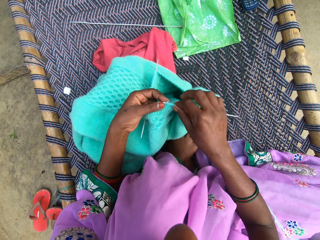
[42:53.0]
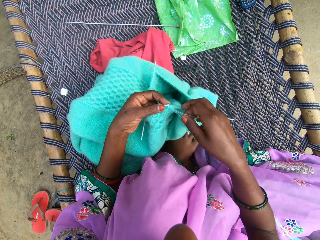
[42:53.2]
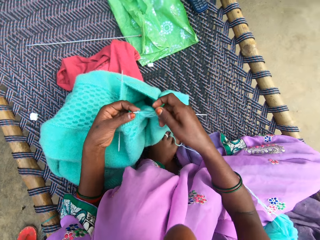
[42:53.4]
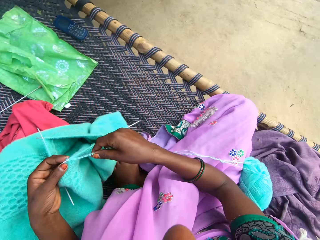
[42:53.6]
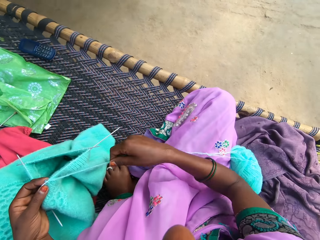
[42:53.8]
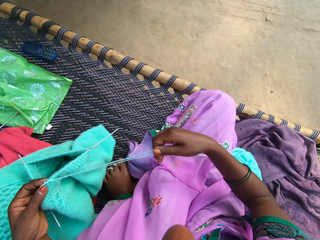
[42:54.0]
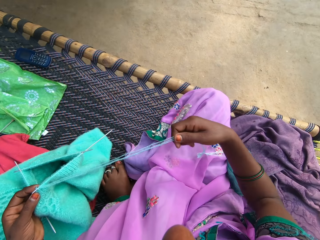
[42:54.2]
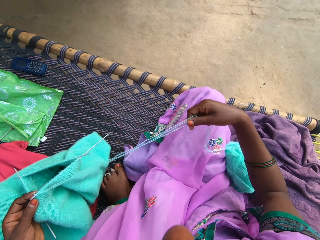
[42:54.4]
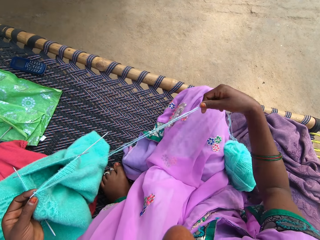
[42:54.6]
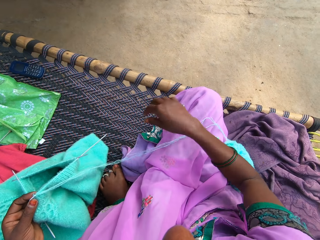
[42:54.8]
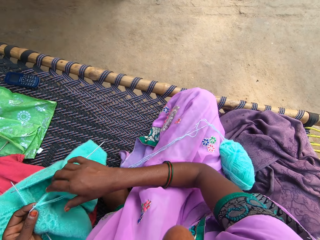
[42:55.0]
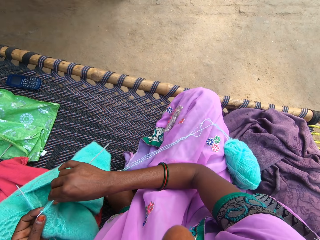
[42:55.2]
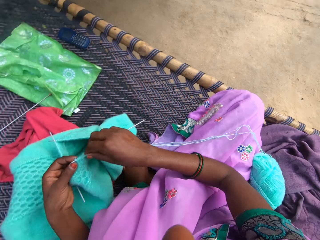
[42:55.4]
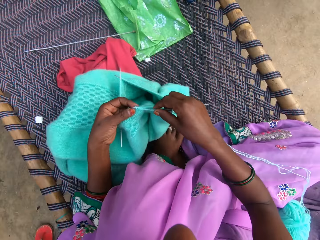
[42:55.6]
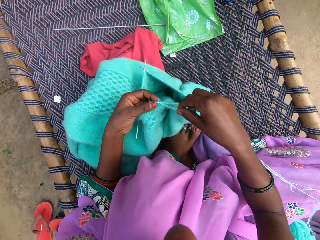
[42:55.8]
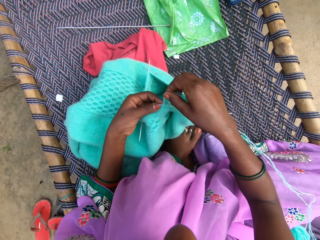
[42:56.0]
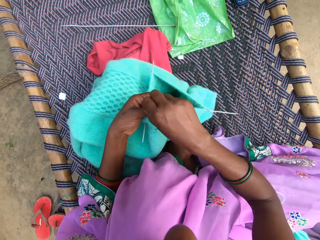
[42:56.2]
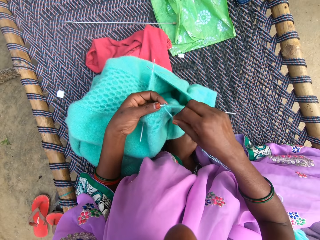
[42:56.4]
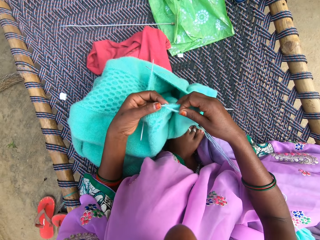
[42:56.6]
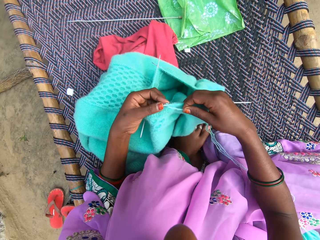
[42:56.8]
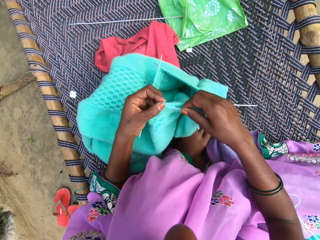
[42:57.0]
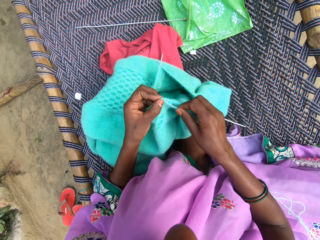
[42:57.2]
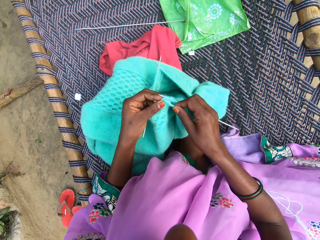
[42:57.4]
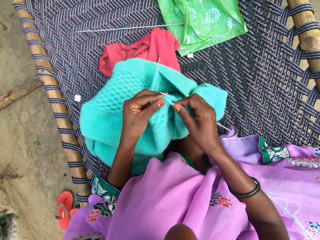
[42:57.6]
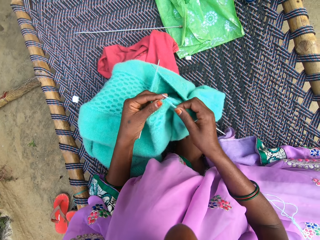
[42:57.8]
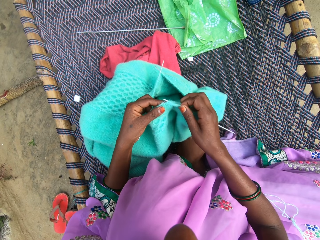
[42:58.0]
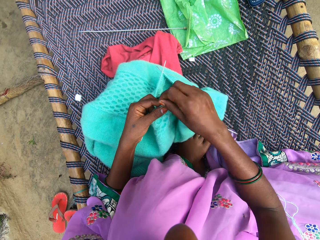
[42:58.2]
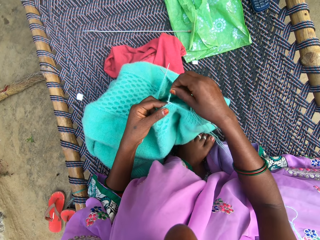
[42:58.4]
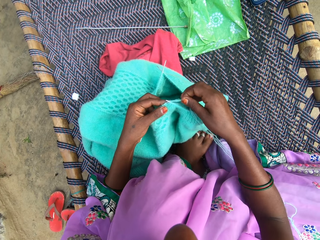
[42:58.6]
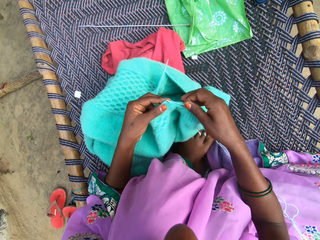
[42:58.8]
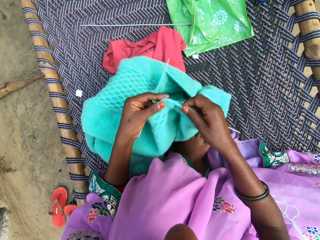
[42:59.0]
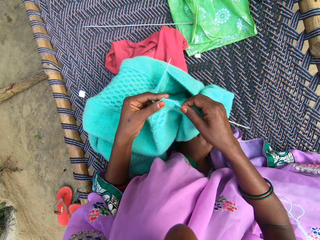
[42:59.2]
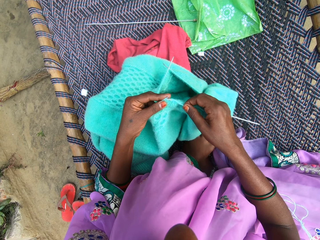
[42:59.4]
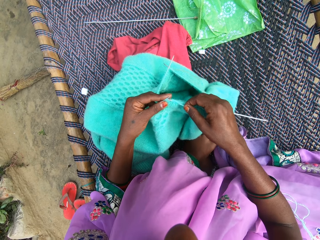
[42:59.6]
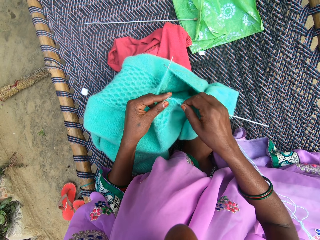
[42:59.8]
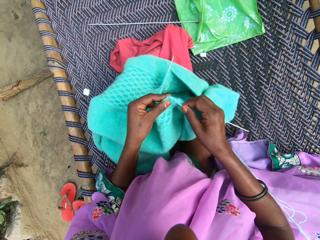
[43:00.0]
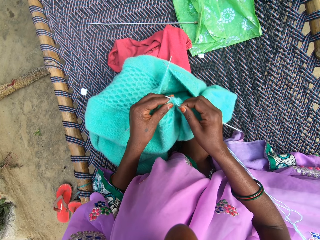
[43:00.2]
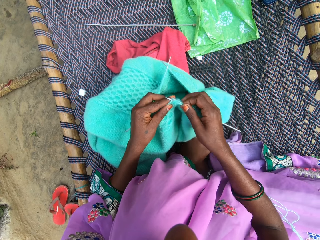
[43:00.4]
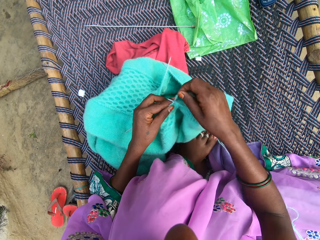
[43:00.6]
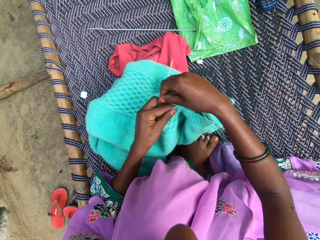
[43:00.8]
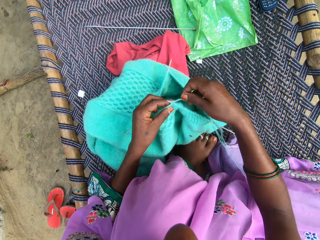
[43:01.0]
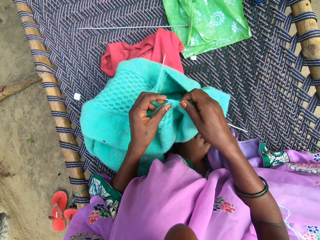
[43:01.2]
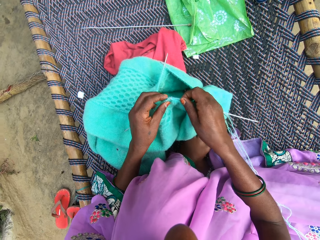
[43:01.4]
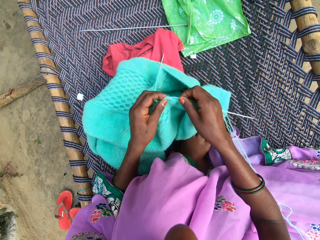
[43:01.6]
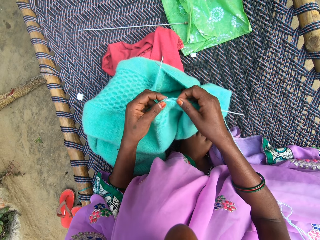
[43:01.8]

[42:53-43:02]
The camera wearer pulls the thread. They knit the cloth.

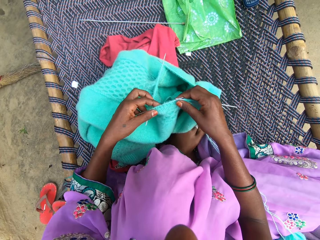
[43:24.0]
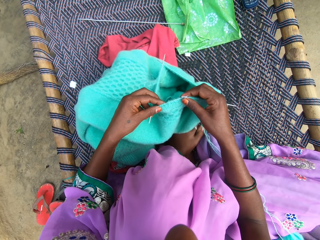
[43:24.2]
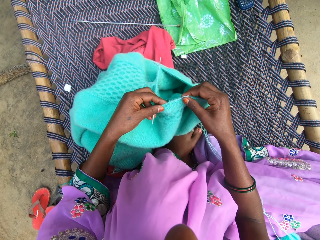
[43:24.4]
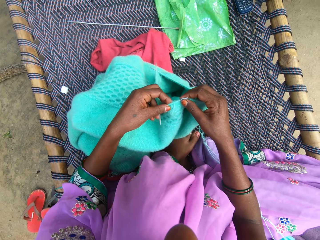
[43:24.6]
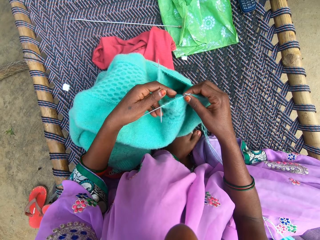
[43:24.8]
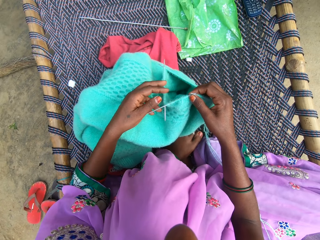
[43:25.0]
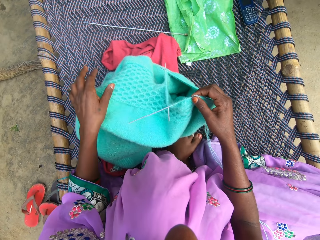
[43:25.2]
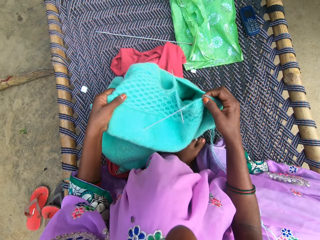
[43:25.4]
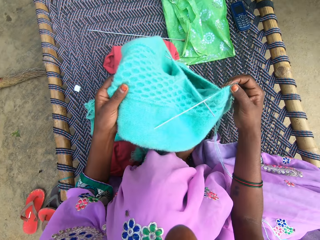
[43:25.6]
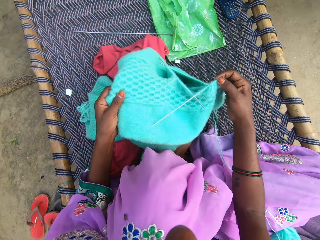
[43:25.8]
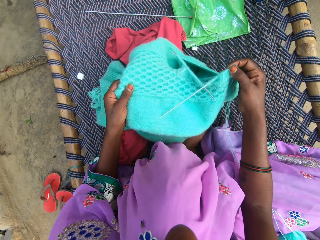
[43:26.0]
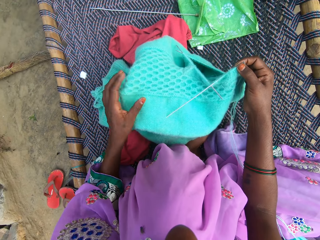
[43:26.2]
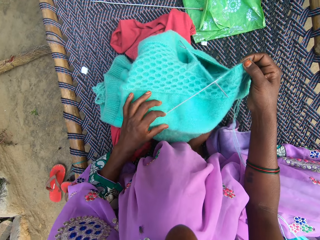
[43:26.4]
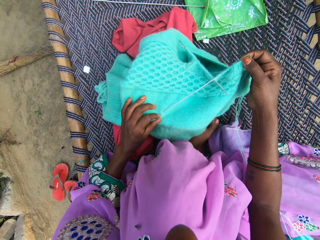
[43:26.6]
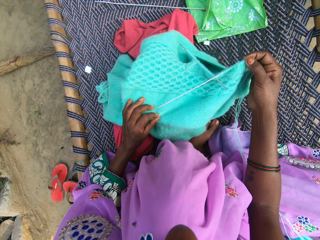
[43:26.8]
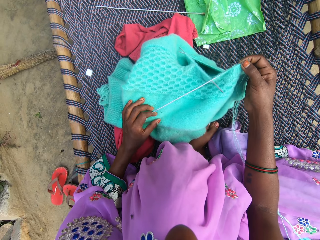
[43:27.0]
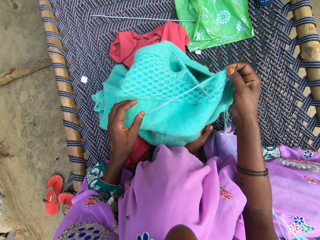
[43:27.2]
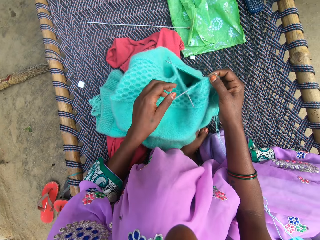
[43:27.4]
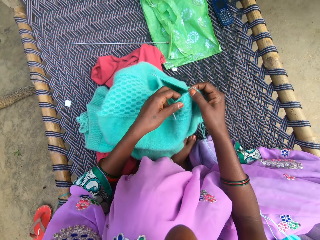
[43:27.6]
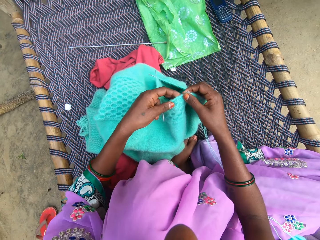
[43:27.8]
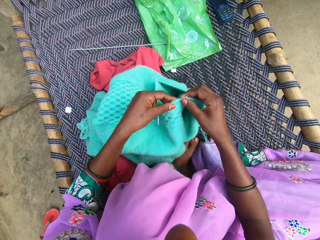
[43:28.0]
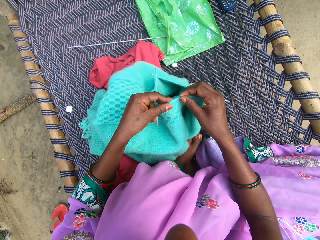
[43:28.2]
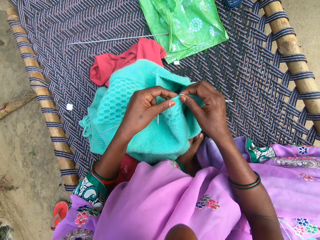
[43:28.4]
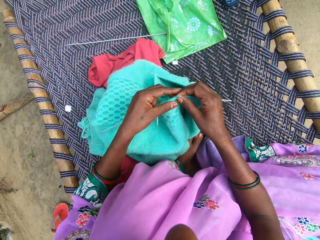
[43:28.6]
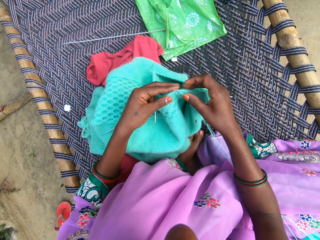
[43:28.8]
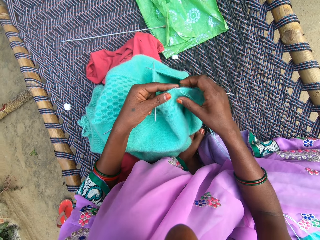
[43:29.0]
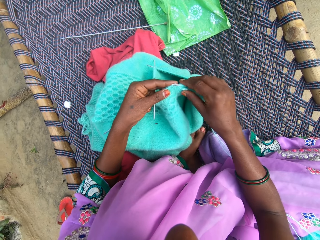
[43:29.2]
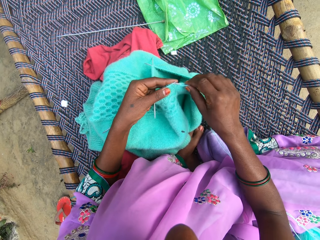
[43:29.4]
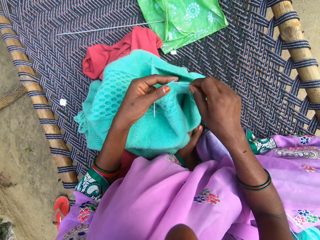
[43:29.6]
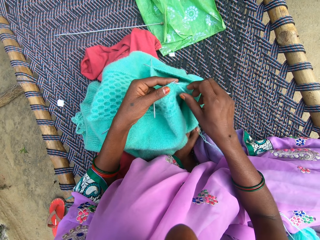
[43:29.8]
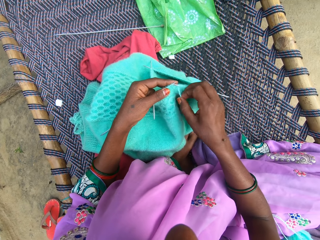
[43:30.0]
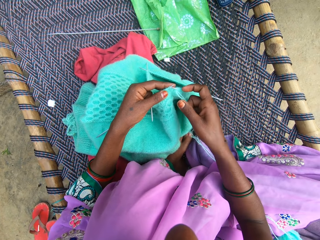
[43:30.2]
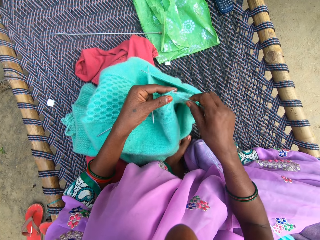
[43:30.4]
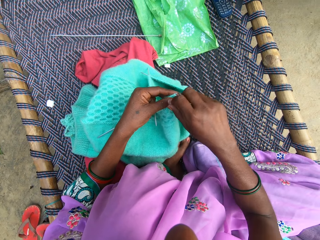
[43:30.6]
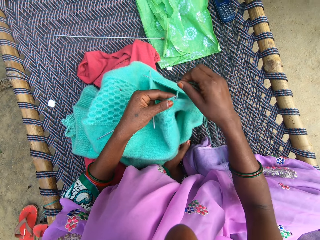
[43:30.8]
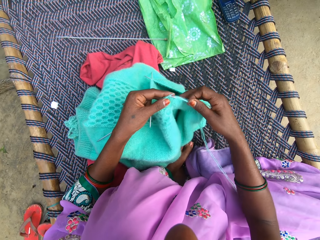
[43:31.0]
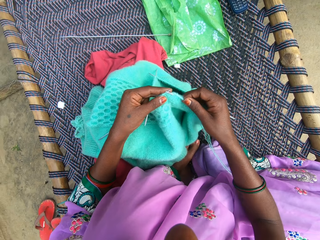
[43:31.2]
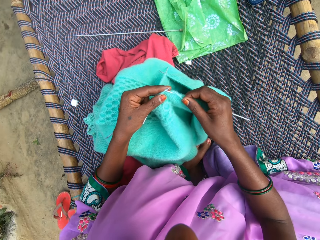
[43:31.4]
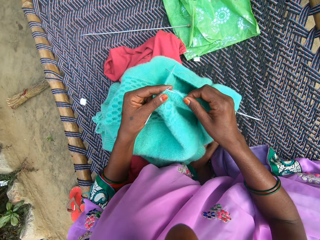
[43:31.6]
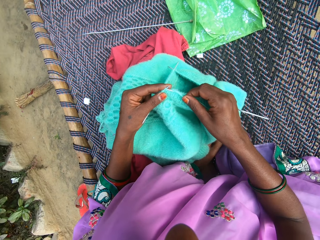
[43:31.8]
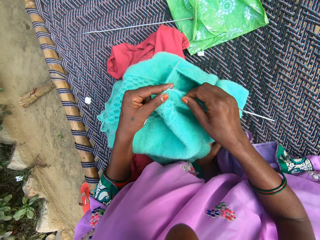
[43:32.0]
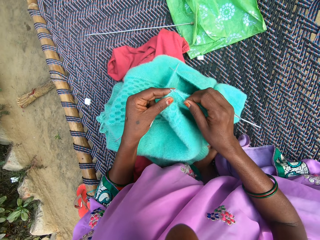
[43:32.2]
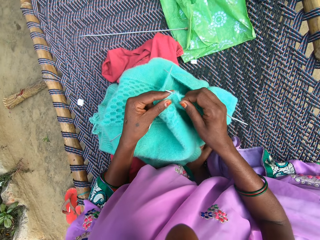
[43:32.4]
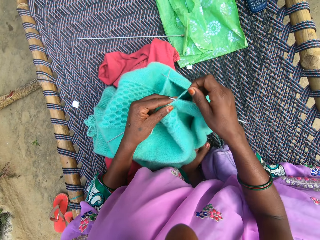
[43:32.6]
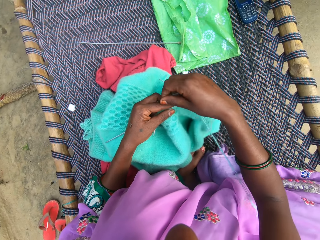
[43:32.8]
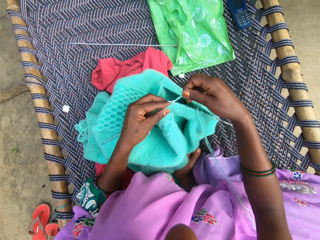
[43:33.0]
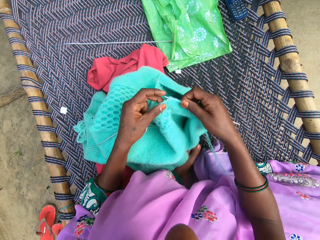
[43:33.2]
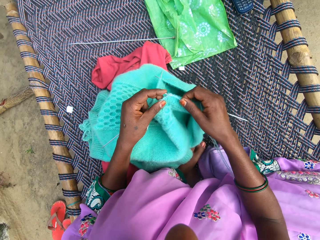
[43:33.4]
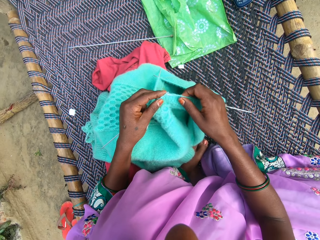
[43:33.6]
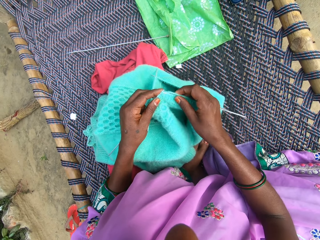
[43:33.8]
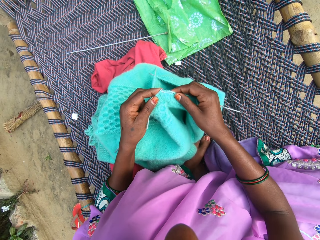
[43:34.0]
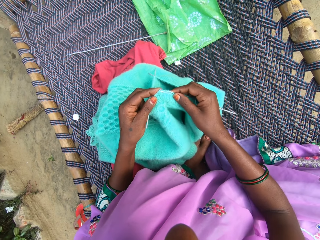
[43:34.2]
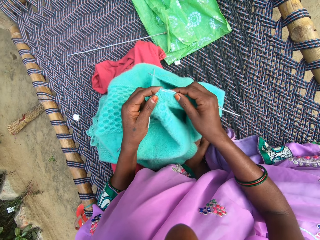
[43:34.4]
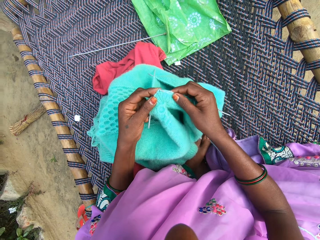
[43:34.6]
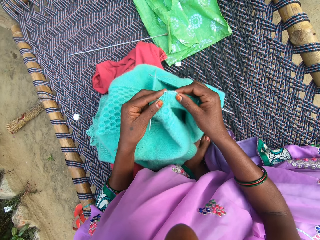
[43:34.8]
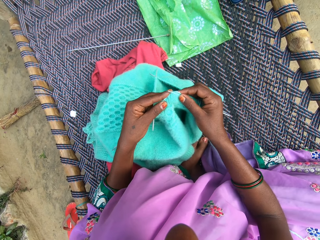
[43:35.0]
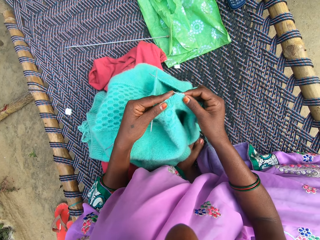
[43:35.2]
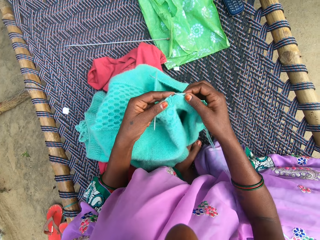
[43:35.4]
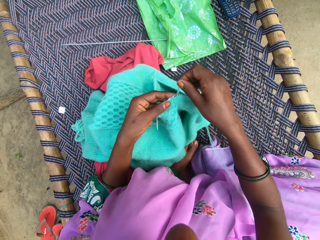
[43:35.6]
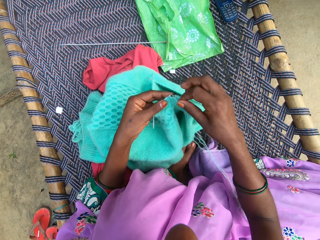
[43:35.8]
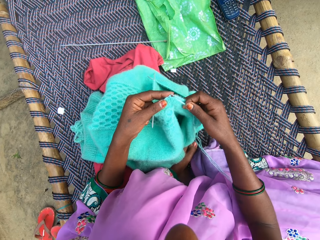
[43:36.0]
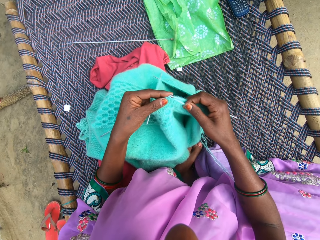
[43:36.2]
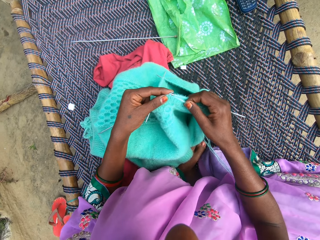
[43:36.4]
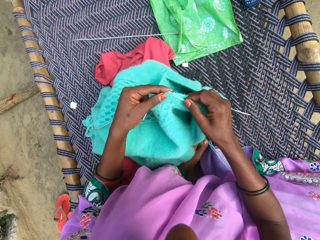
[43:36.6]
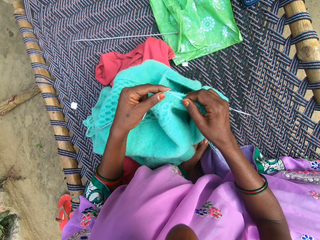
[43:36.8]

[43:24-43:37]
The camera wearer pushes the fabric. They knit the cloth.
